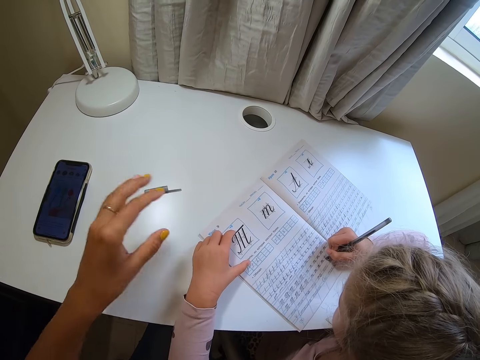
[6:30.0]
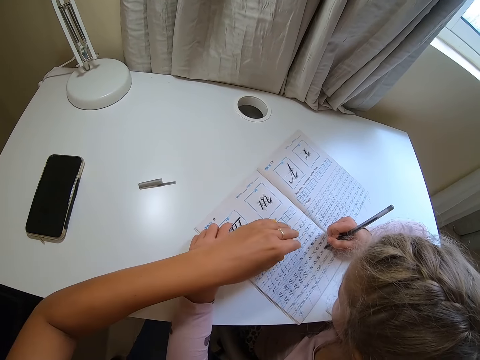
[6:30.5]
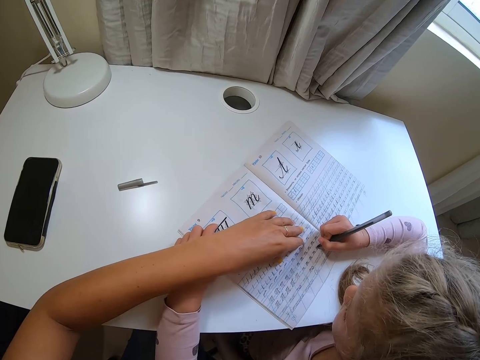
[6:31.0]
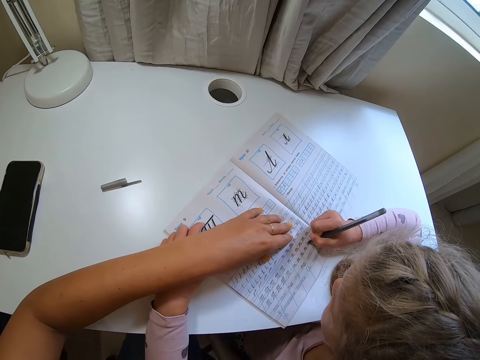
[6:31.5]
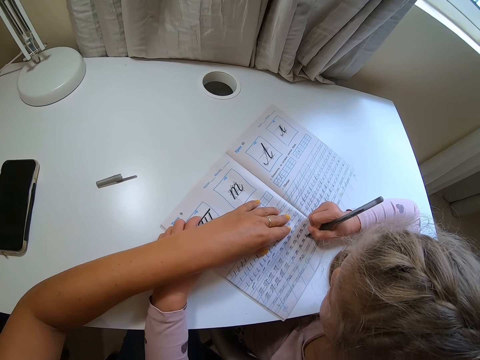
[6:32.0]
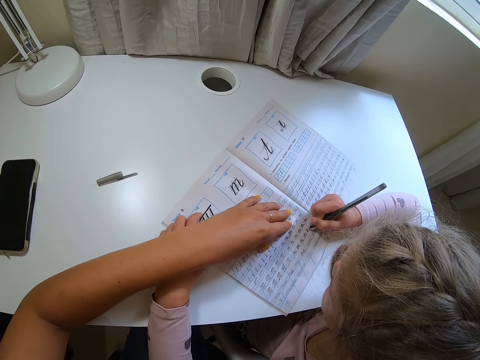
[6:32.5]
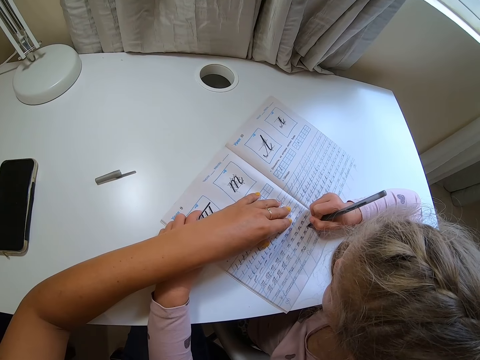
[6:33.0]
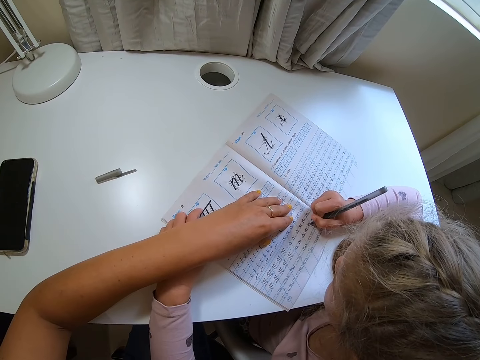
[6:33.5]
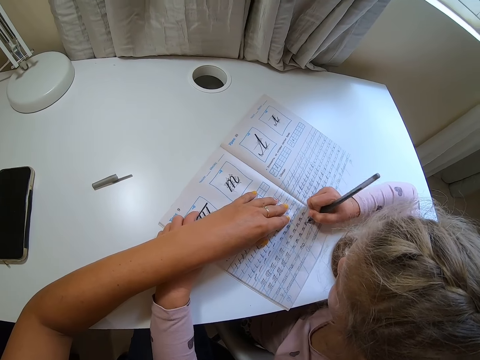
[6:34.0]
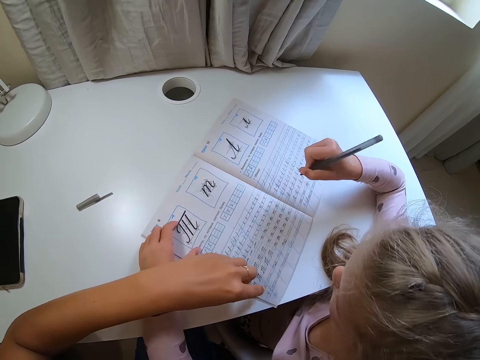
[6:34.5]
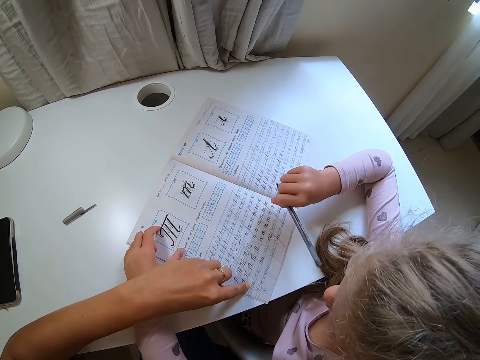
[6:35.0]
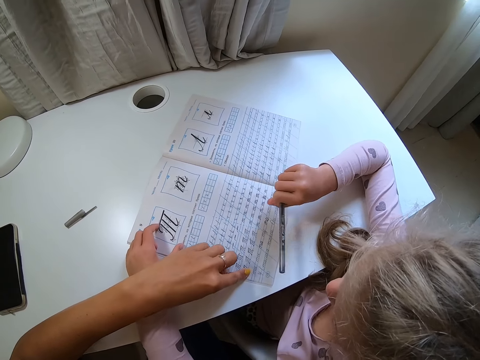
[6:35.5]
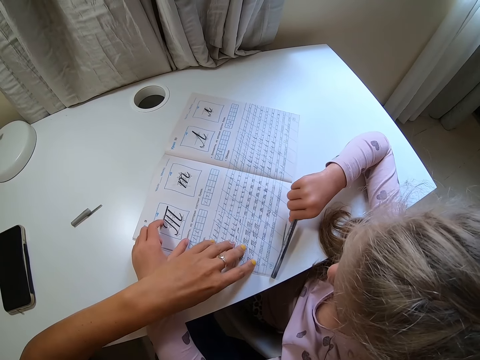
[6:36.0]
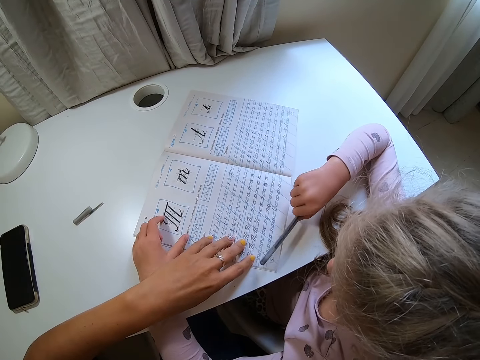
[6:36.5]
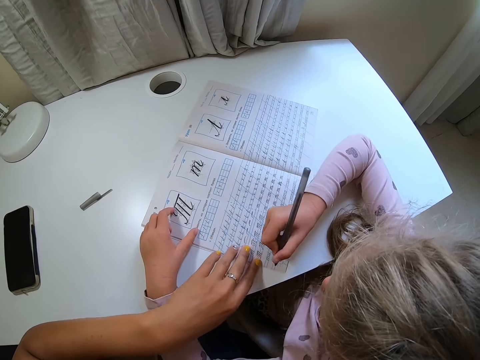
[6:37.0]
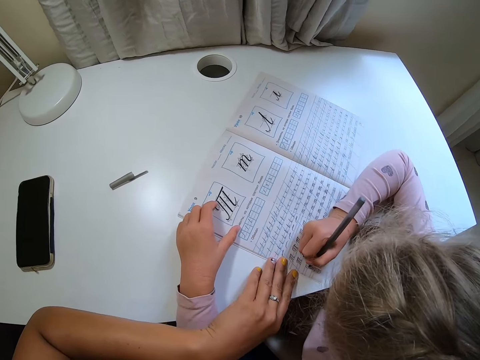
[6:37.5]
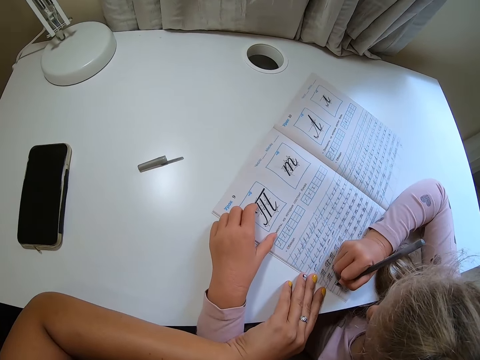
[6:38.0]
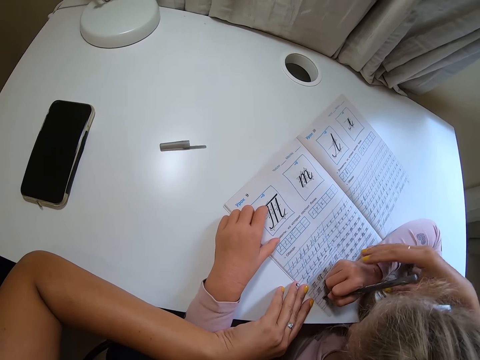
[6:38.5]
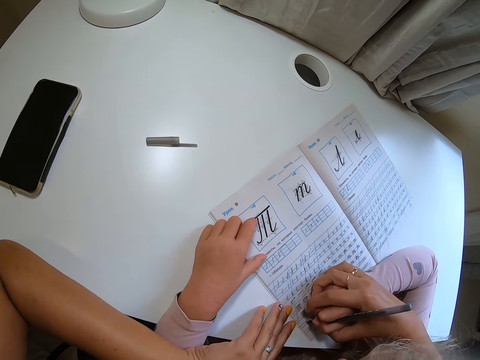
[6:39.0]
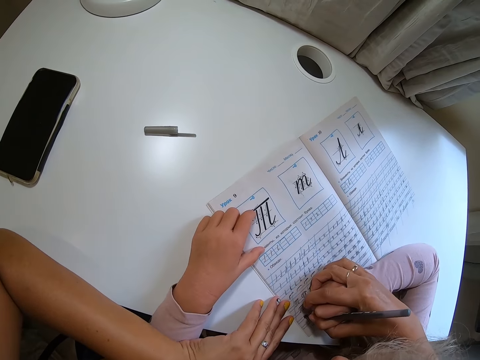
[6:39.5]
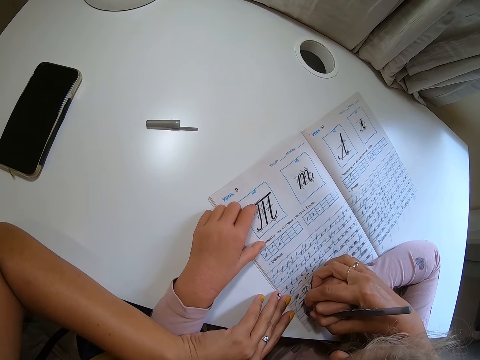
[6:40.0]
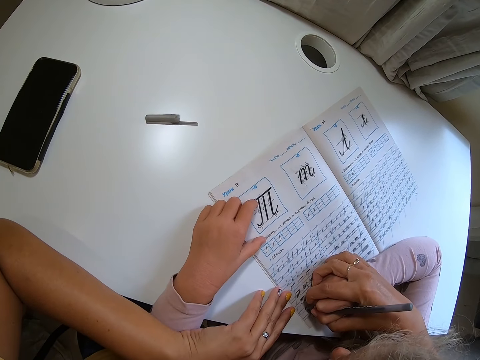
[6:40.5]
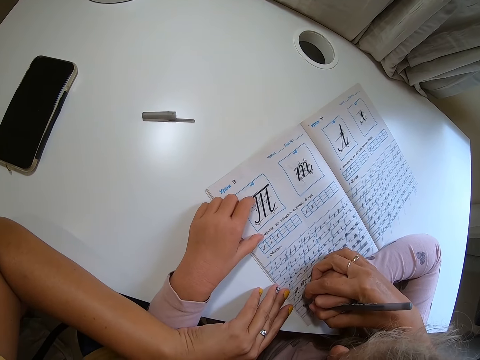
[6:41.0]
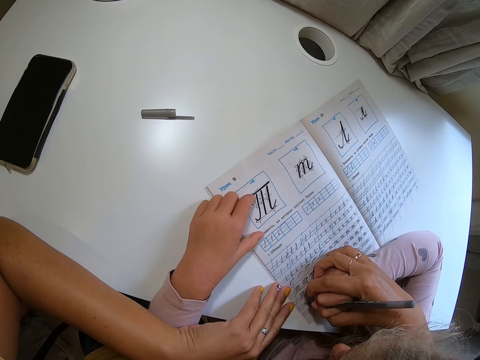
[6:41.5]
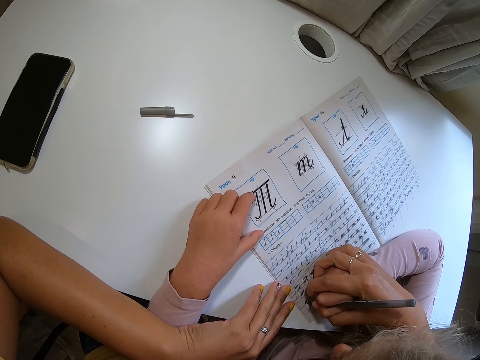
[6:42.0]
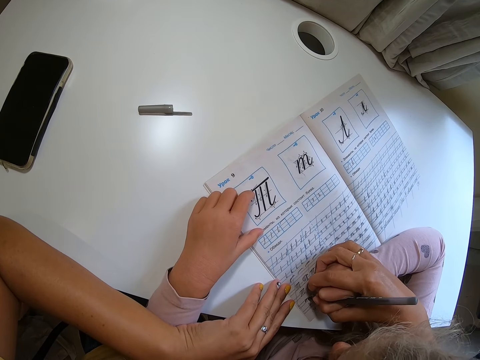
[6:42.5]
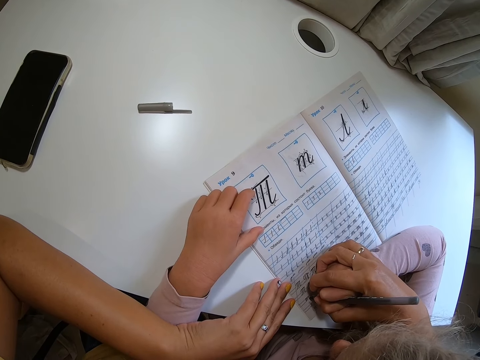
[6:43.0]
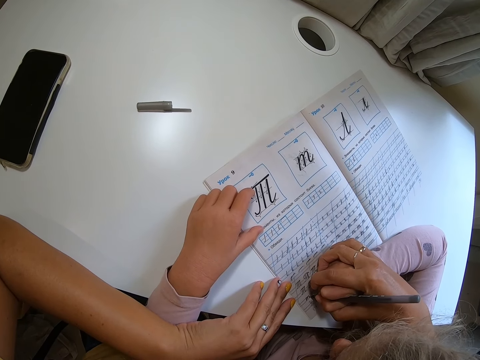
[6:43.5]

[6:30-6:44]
The camera wearer touches the phone, moves a hand, holds the book, and touches the book. They point at the book. A child lifts a pen. The child adjusts the pen. The camera wearer taps the book. The child points at the book and writes on the book. The camera wearer holds the child's hand.

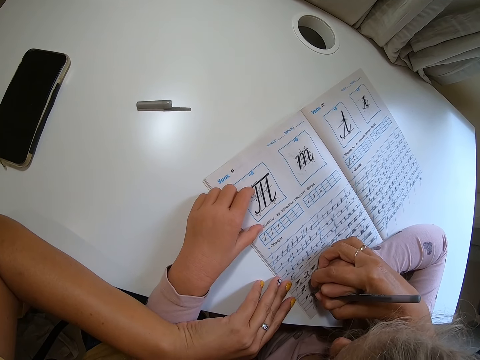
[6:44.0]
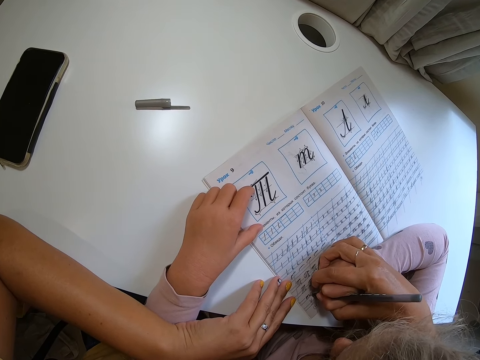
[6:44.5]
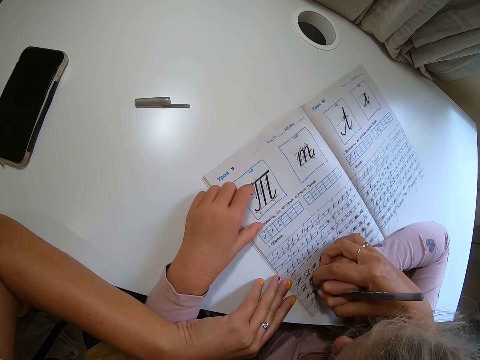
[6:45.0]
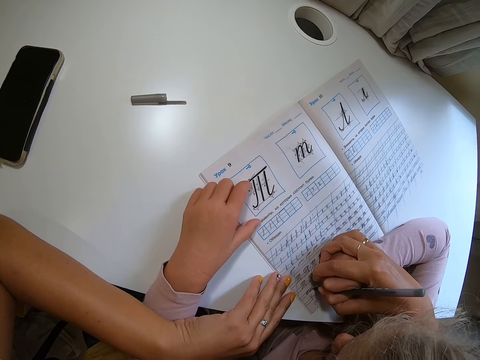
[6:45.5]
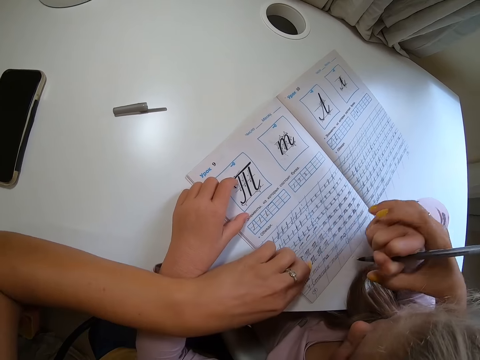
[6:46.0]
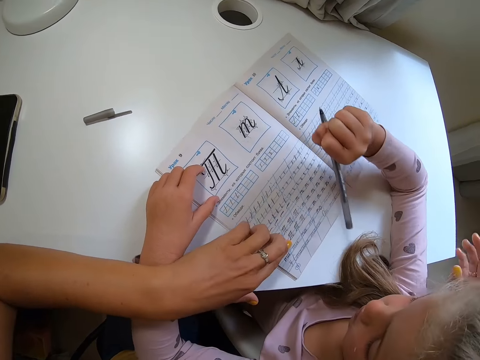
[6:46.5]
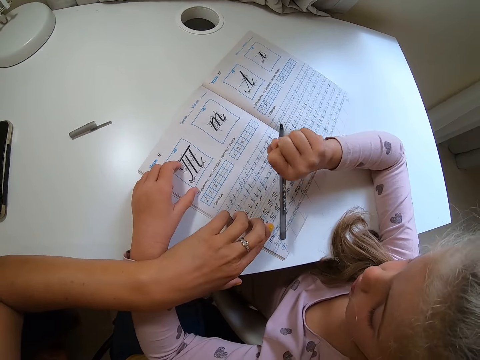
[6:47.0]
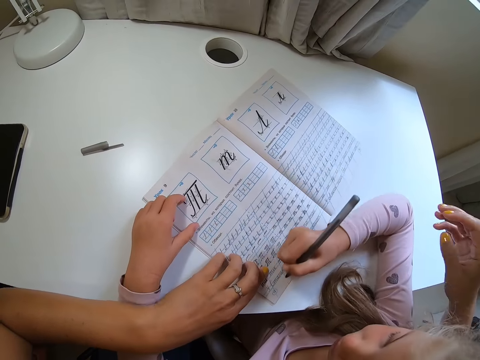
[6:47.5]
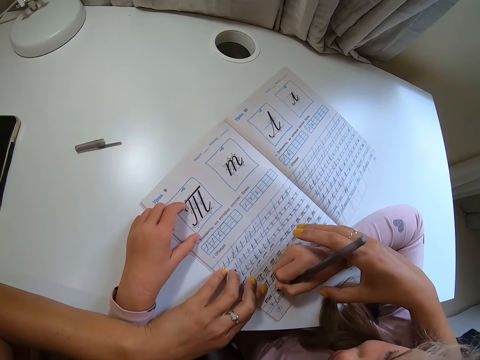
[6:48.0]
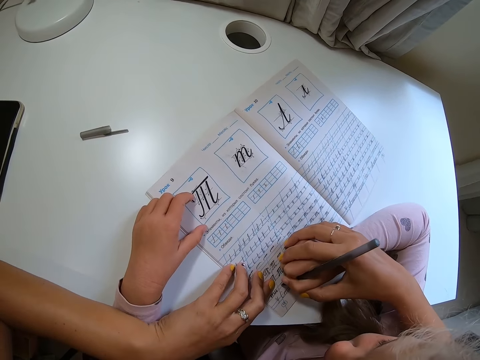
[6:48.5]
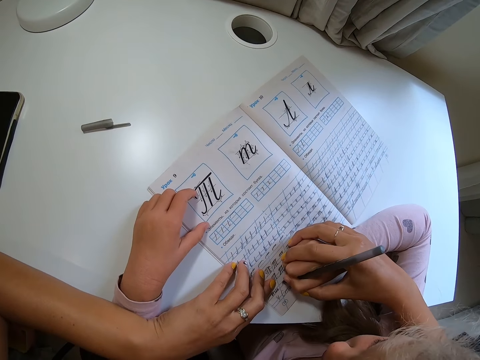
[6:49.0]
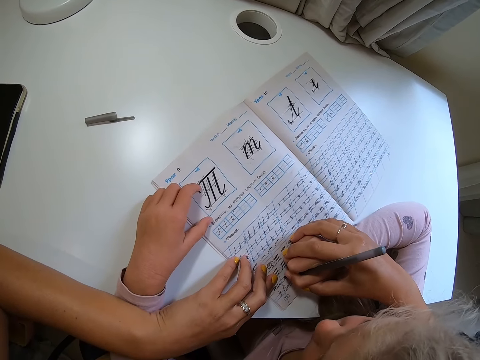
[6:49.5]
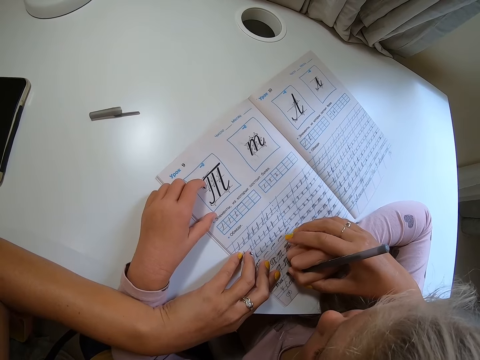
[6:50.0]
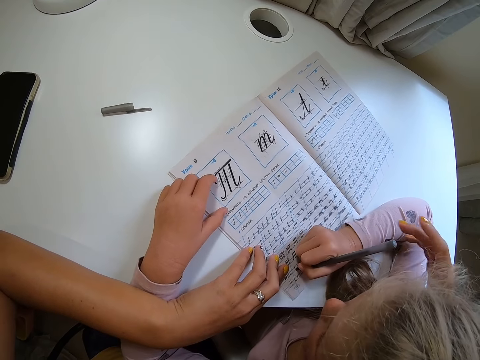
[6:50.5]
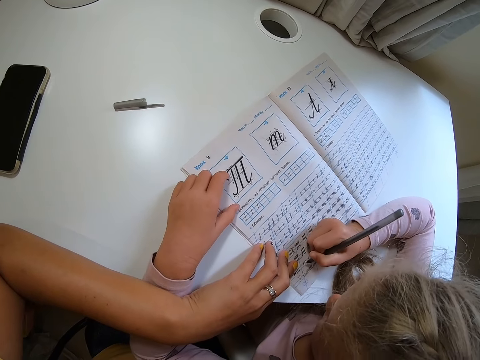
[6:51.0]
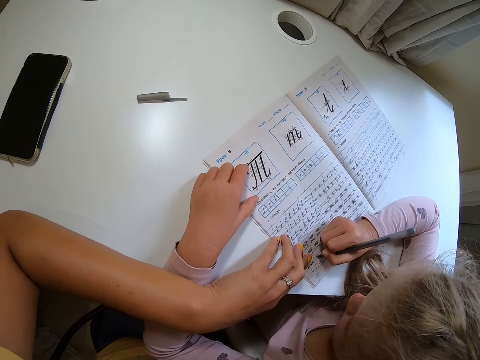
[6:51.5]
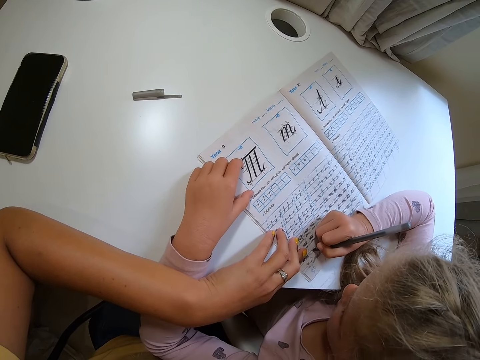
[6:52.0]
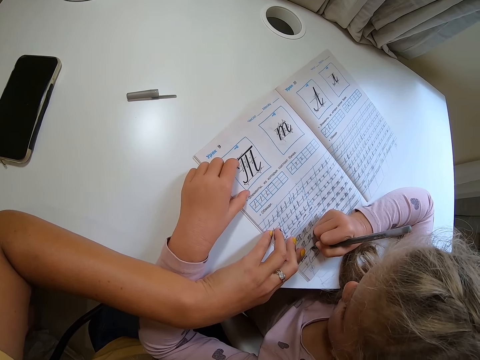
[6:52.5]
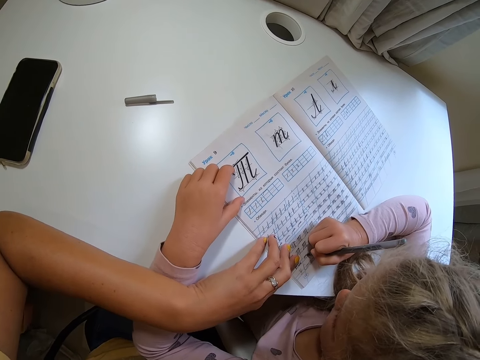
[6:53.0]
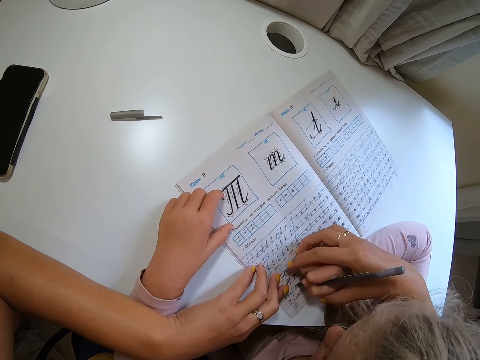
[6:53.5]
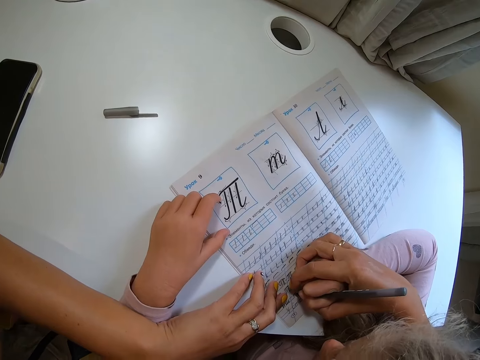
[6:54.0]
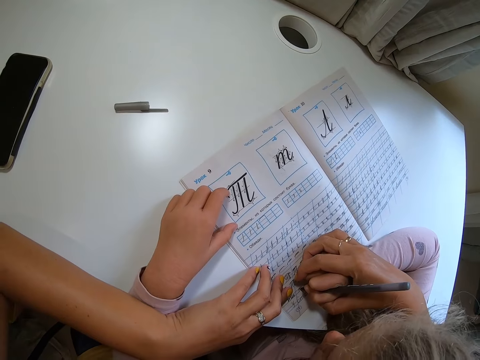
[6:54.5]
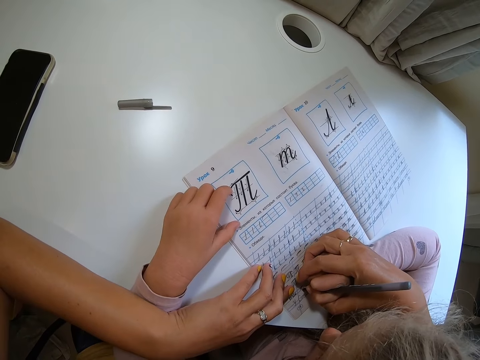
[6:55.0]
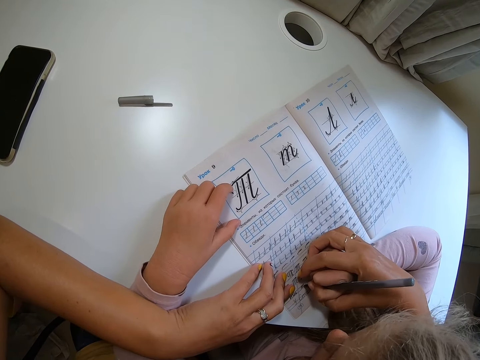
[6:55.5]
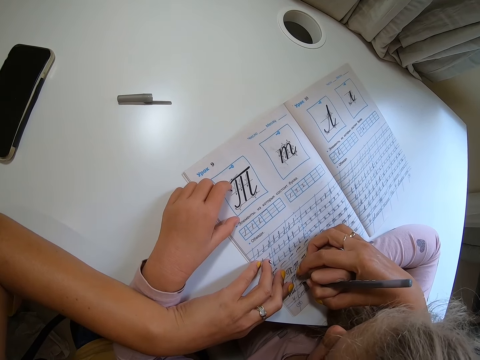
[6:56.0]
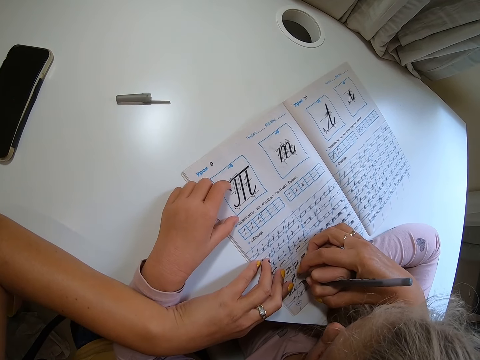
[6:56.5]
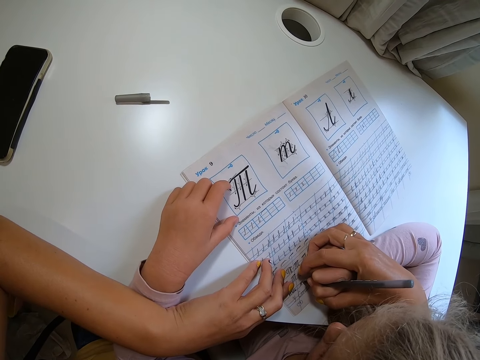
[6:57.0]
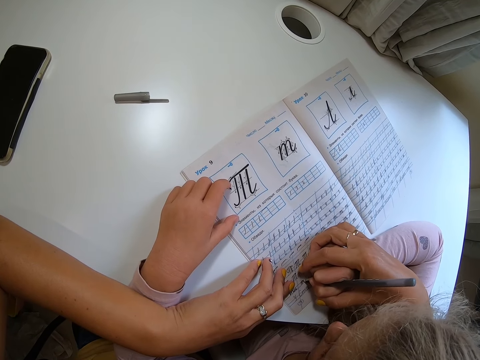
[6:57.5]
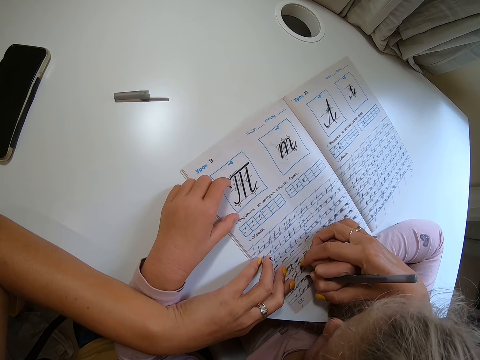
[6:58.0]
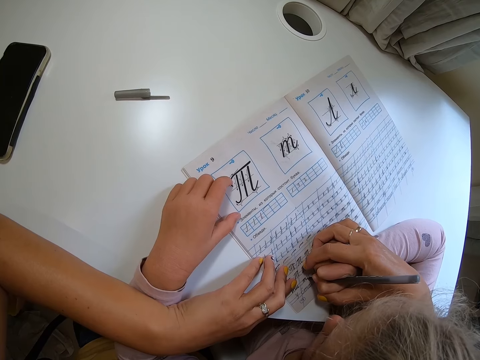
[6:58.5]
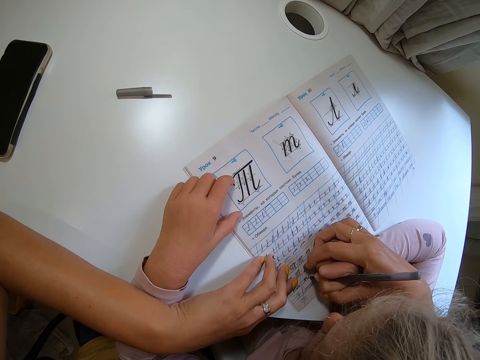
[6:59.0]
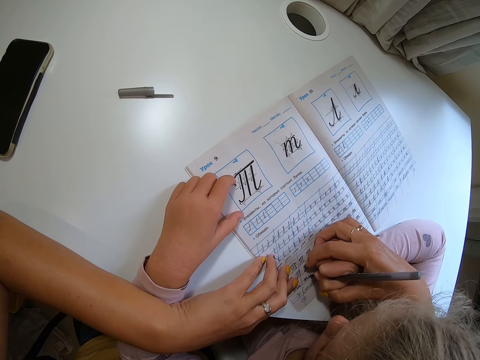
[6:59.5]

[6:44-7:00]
The camera wearer holds the book and moves a hand away. A child lifts a pen. The camera wearer holds the child's hand. The child writes on the book. The camera wearer moves a hand away and holds the child's hand.
